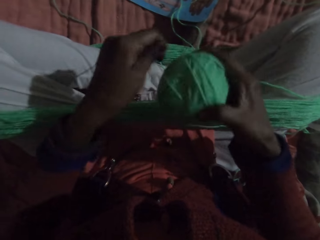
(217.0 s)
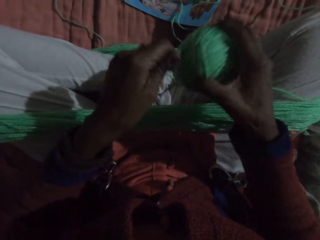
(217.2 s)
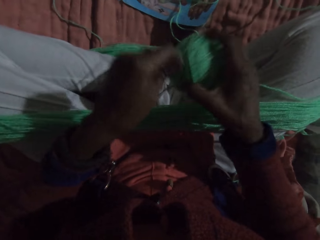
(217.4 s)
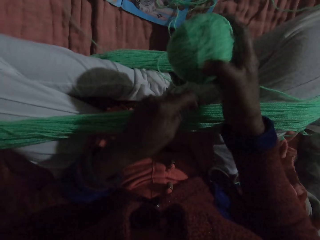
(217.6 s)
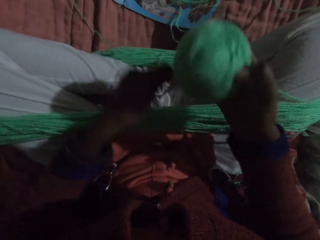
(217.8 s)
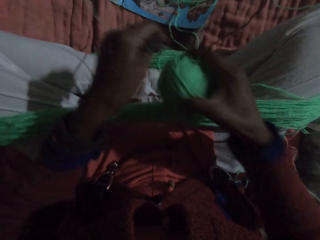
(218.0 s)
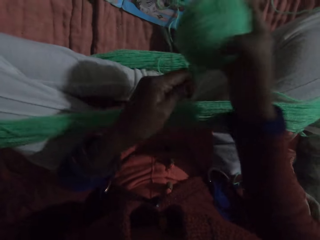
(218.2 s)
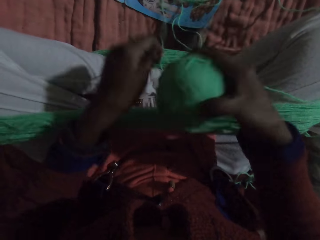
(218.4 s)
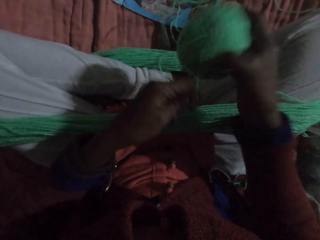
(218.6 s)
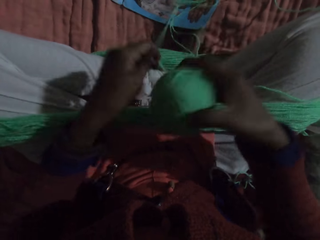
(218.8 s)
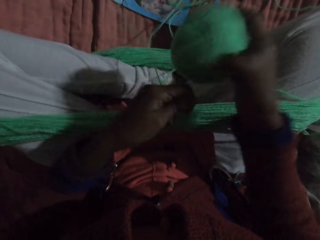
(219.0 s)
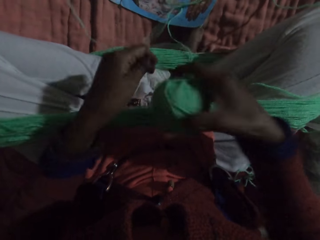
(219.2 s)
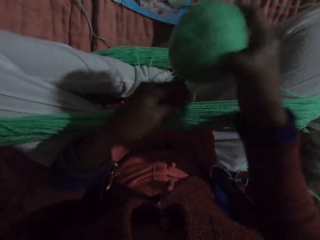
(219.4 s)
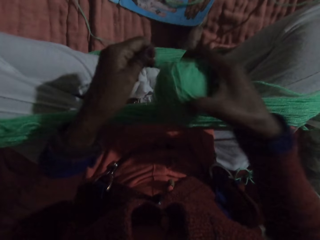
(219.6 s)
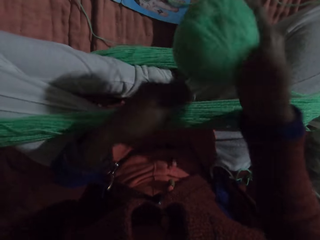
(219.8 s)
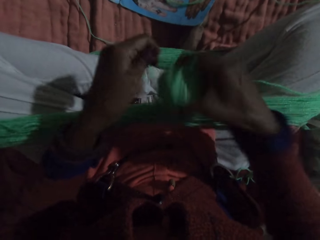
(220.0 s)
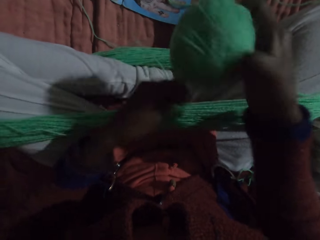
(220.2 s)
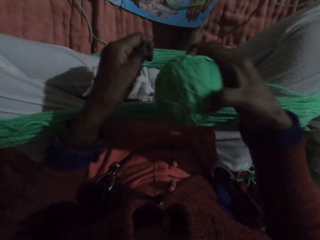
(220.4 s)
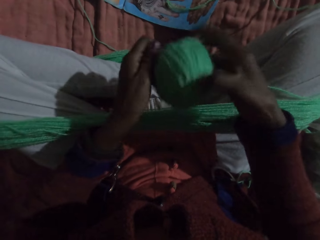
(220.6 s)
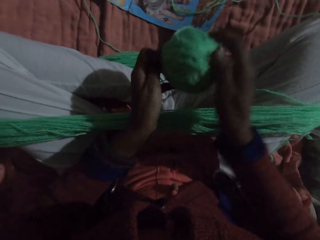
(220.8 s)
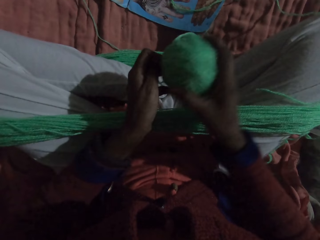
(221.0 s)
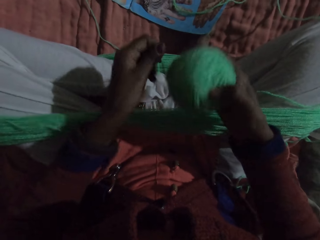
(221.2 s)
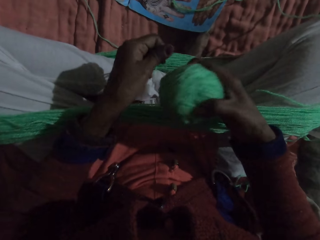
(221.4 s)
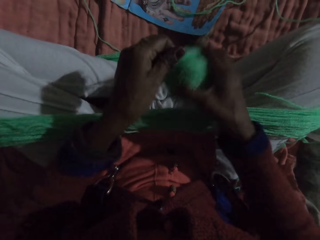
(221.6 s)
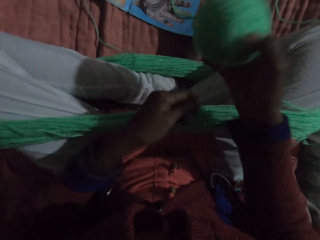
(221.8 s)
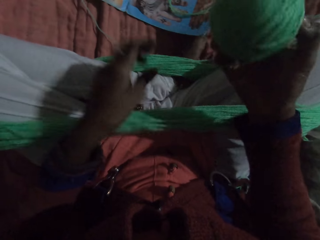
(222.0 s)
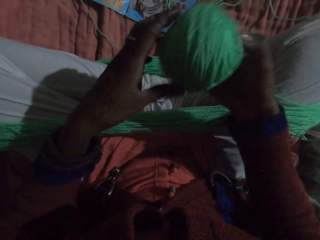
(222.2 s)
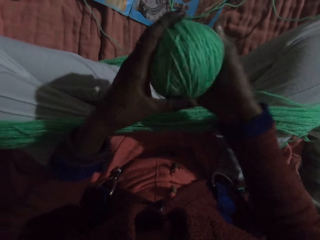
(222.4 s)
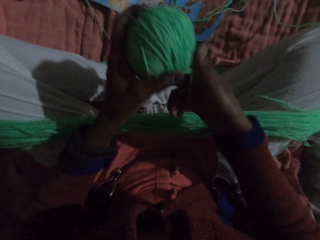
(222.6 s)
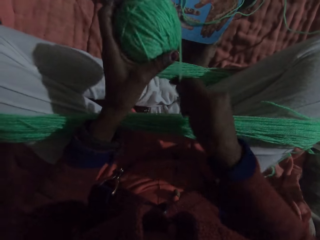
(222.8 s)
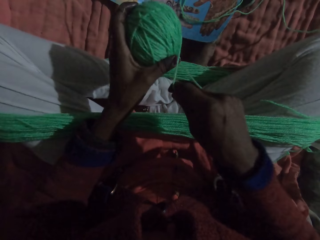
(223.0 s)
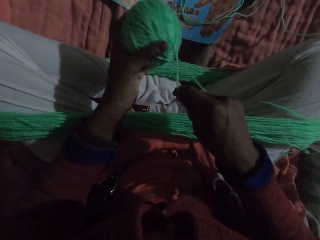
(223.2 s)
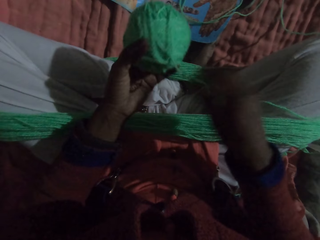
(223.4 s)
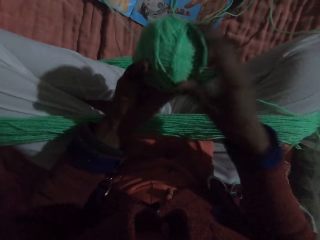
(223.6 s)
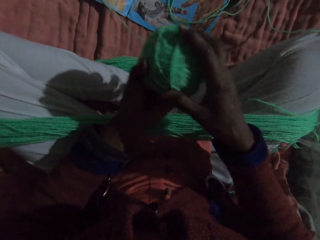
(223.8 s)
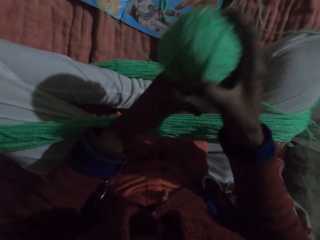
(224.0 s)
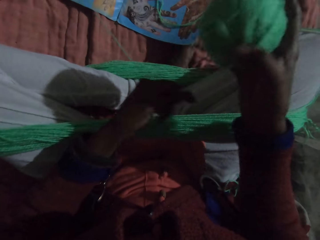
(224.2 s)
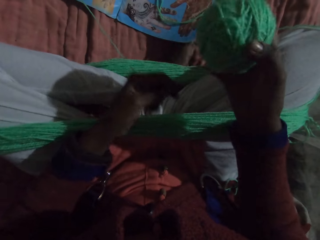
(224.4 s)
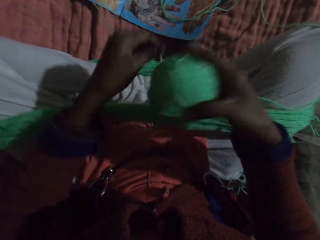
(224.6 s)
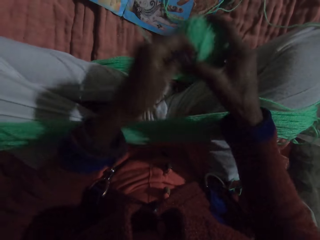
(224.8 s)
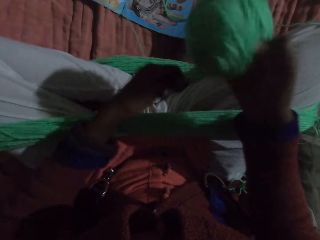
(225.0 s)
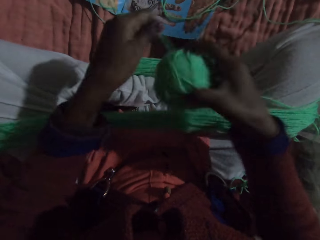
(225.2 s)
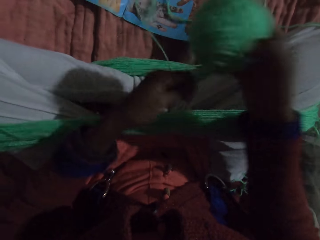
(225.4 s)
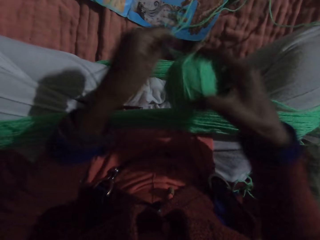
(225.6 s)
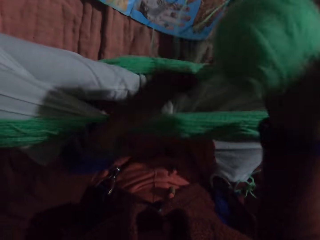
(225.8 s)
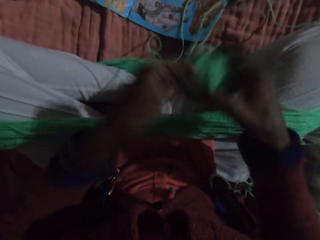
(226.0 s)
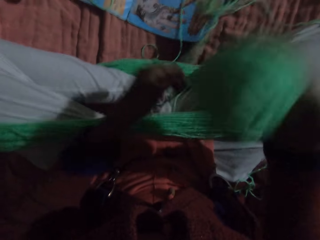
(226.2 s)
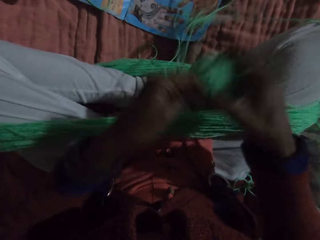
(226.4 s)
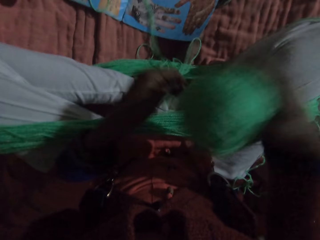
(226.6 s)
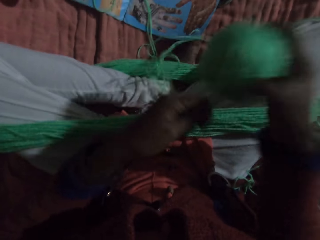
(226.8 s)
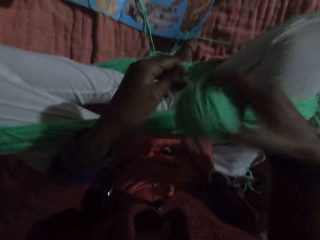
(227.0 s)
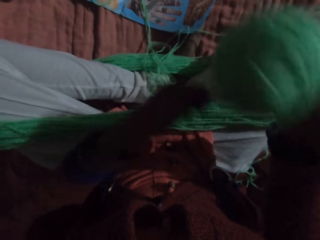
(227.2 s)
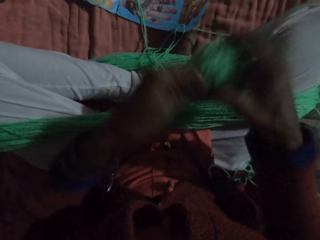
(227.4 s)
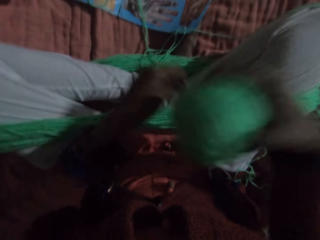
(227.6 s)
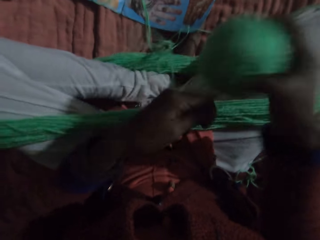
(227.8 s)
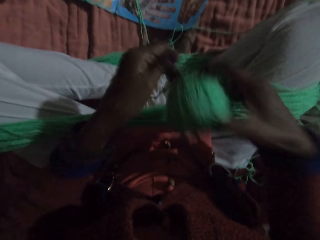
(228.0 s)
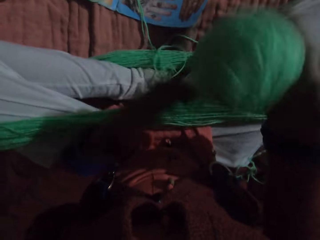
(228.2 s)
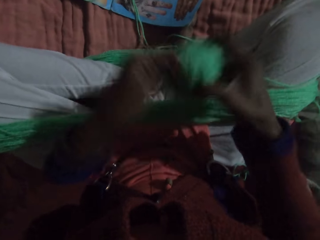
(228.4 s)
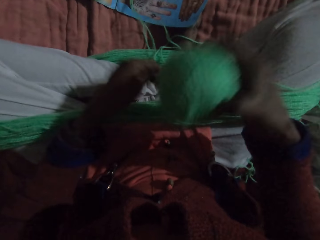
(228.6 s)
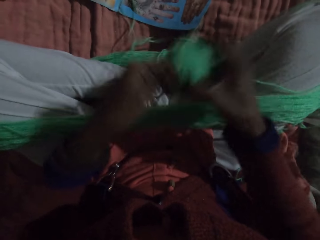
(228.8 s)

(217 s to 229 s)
The camera wearer rolls the thread. She passes the yarn from her right hand to her left hand. She passes the yarn from her left hand to her right hand. She rolls the yarn with her hands.

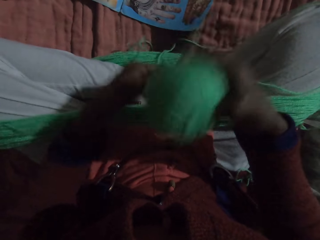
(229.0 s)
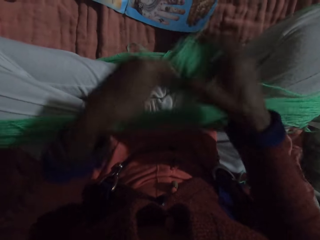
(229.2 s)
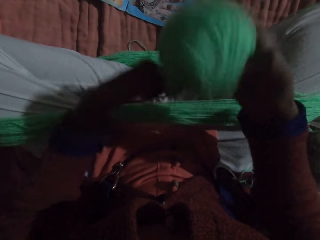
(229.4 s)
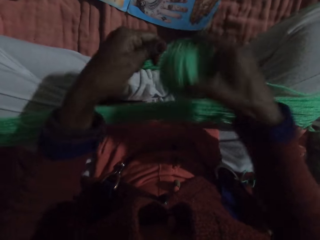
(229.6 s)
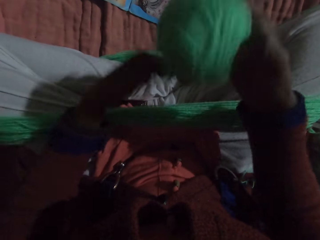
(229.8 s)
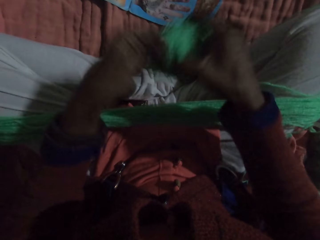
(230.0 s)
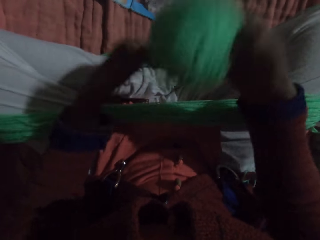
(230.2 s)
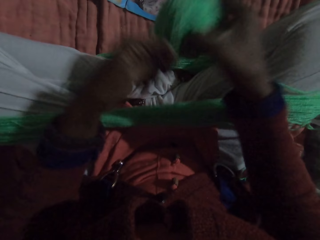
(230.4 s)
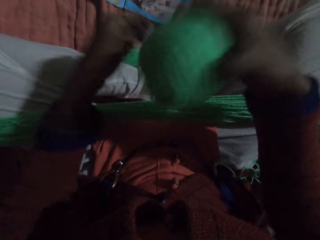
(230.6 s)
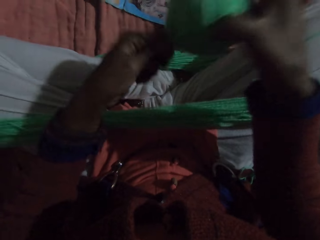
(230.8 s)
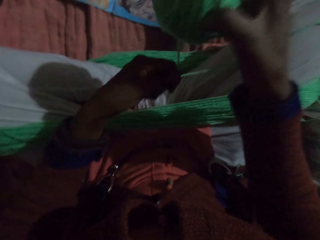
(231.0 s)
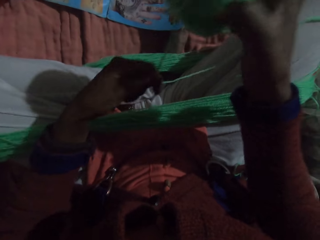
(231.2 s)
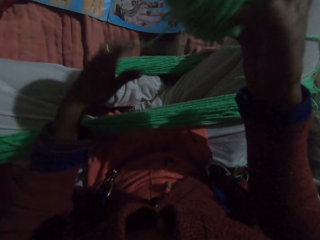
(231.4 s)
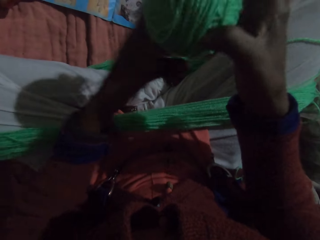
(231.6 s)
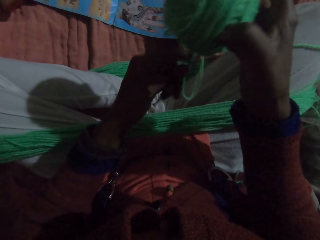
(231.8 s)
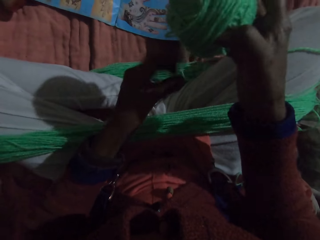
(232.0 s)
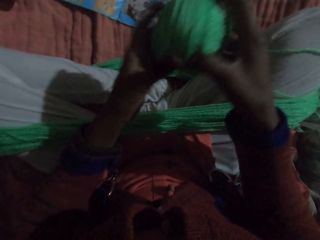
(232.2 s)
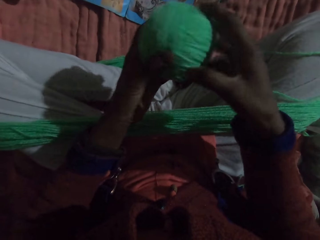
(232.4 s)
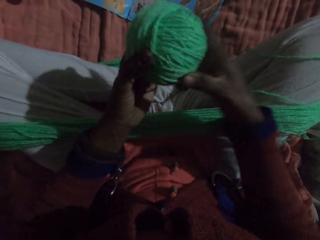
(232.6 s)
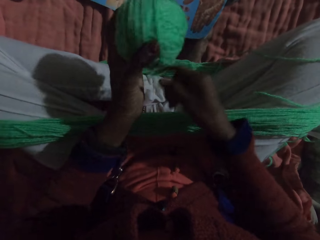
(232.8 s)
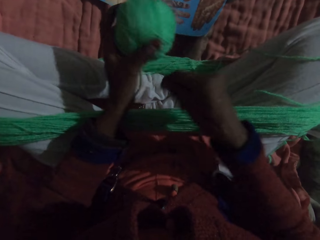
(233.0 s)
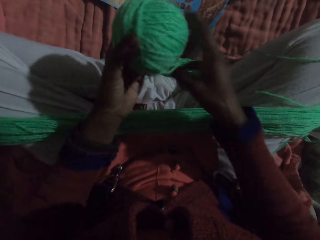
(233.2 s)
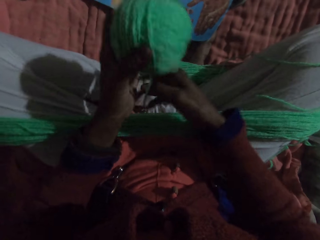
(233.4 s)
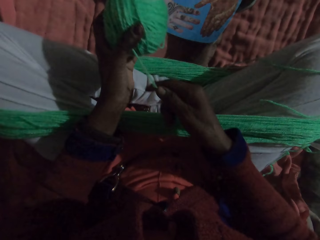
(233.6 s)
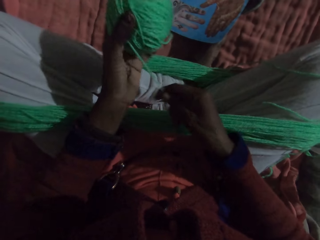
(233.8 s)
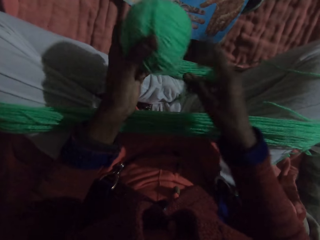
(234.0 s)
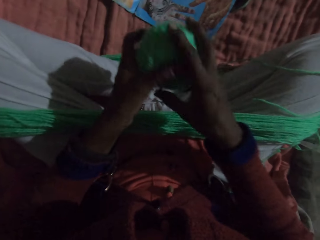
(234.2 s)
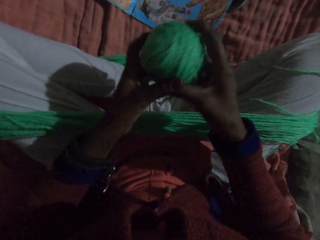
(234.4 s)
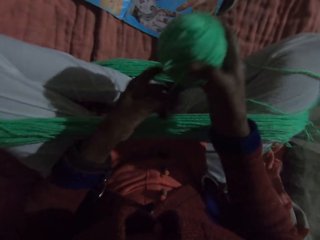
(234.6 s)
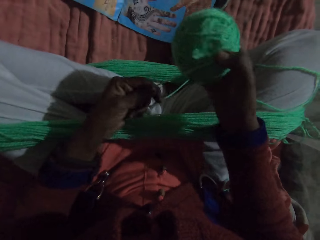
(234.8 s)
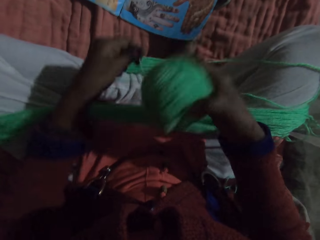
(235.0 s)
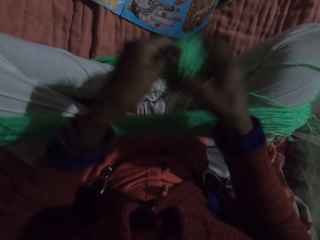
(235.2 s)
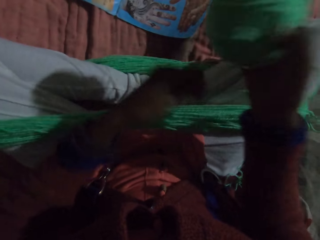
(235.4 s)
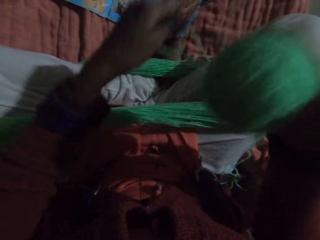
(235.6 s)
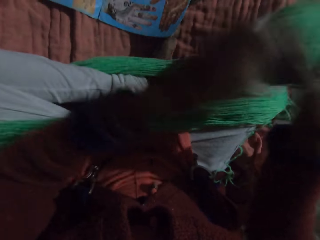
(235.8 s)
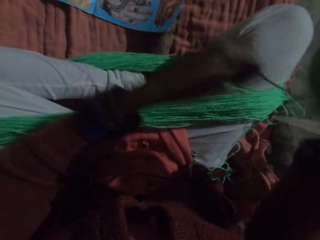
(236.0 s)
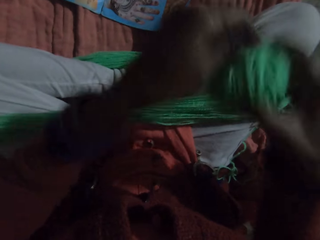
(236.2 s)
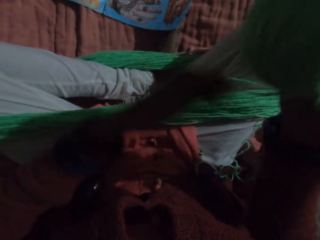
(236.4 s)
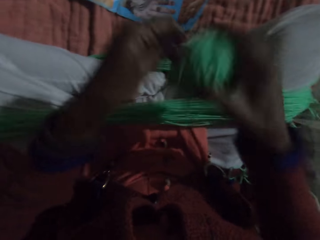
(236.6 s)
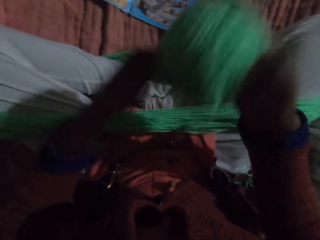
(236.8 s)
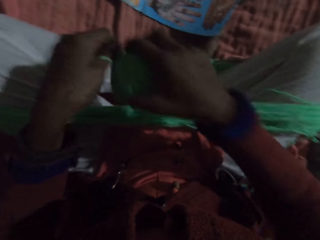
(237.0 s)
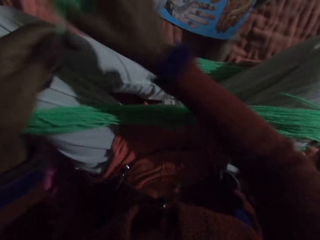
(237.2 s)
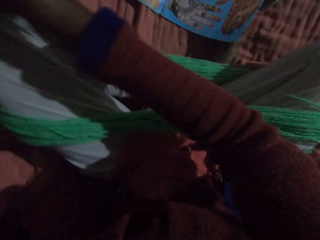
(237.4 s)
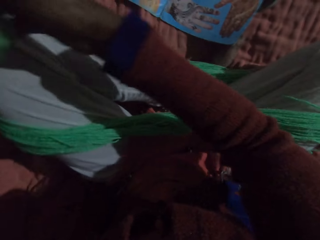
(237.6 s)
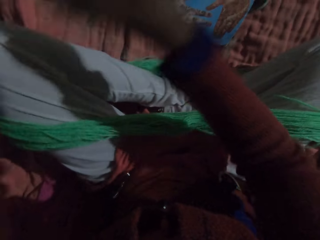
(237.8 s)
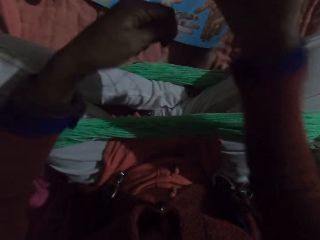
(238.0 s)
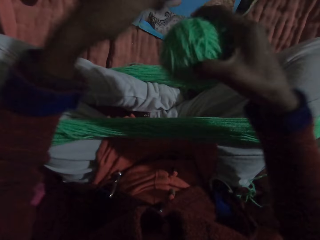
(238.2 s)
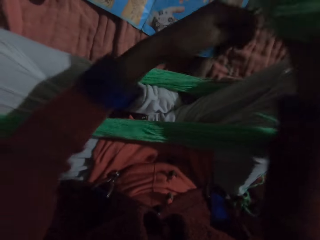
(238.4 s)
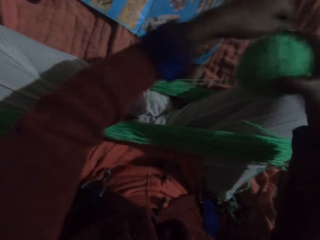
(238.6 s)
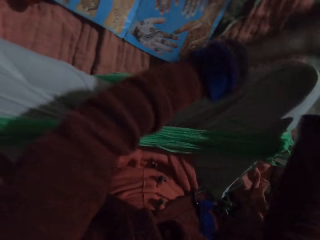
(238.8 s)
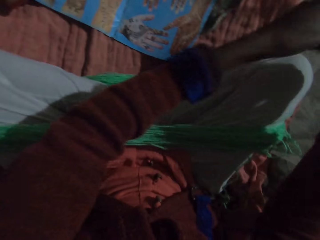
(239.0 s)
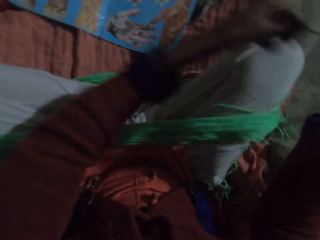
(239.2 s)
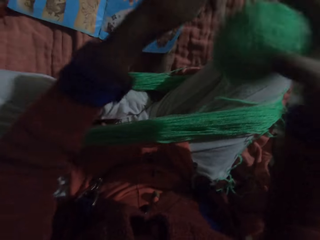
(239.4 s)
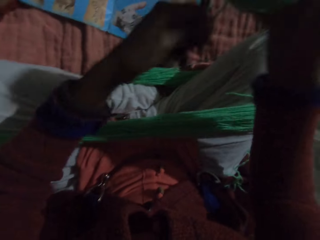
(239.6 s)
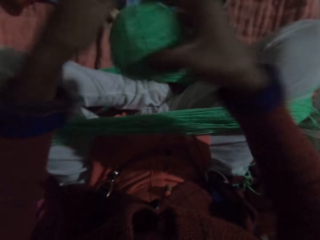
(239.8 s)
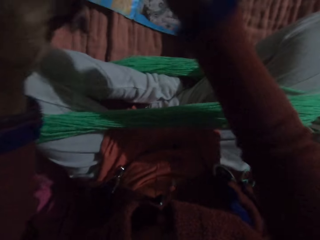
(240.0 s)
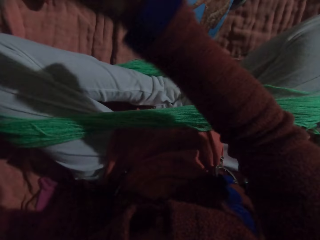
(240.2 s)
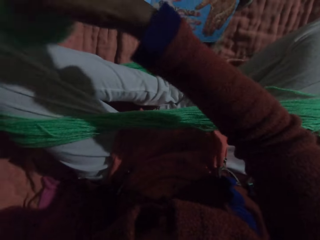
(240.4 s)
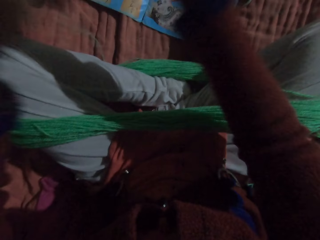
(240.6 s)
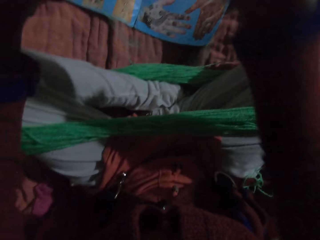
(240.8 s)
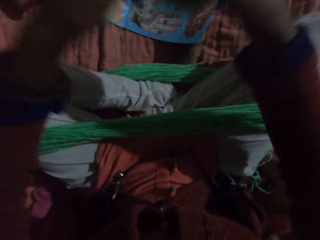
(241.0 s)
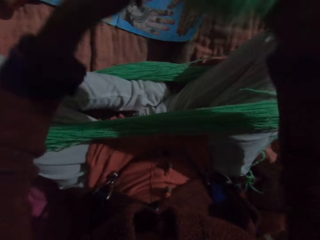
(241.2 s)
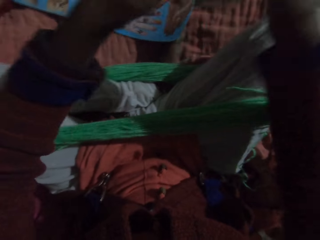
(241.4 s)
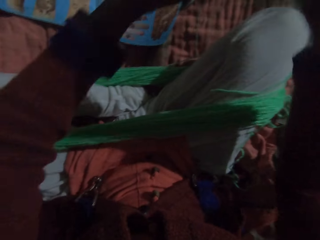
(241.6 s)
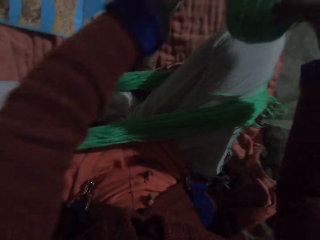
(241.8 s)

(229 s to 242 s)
The camera wearer passes the yarn from her right hand to her left hand. She passes the yarn from her left hand to her right hand. She rolls the yarn with her hands.
